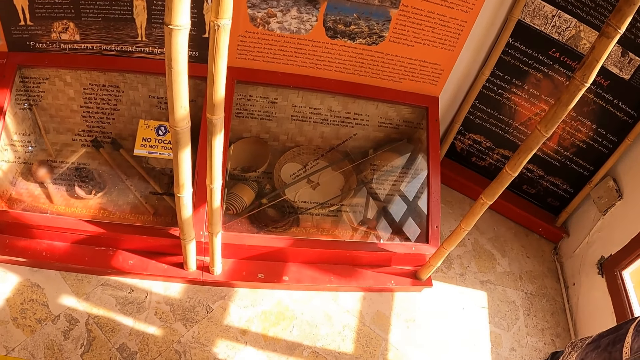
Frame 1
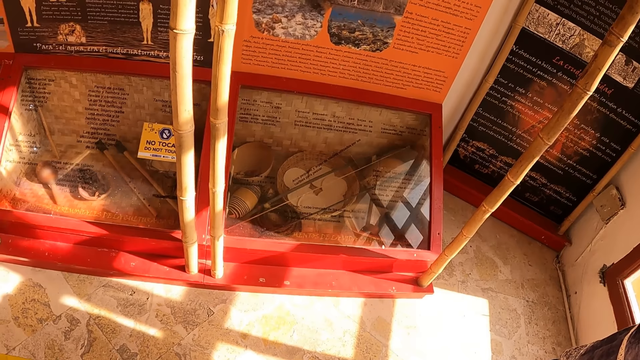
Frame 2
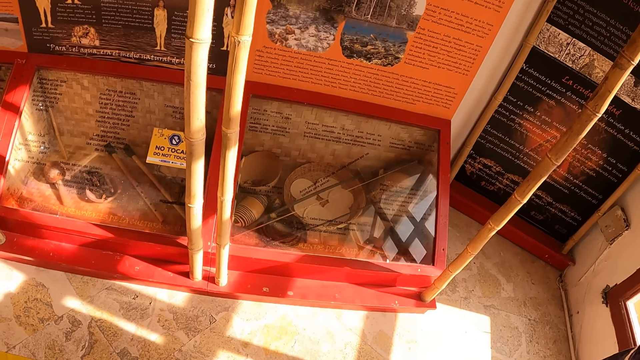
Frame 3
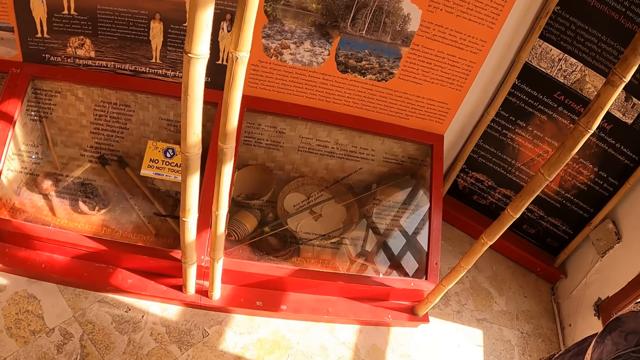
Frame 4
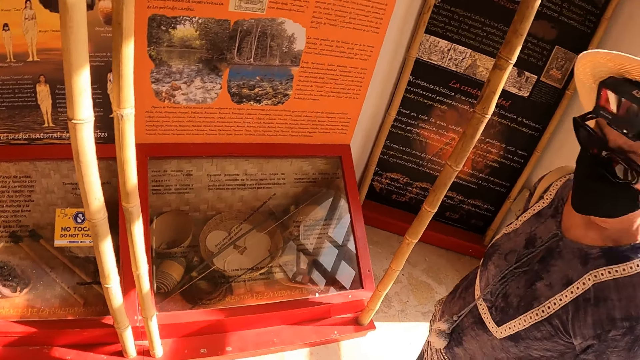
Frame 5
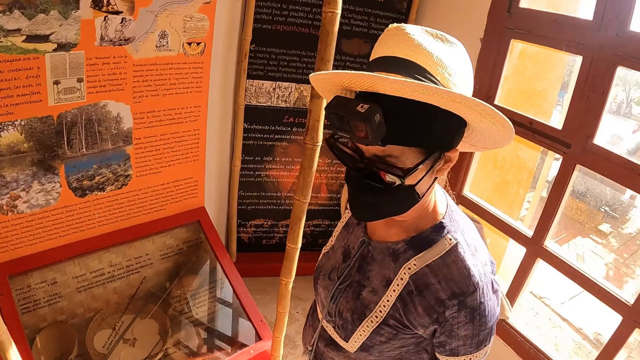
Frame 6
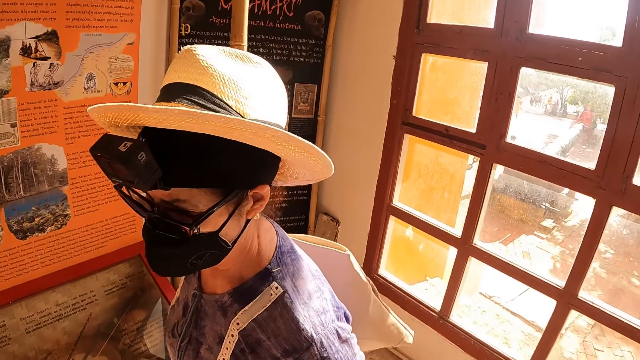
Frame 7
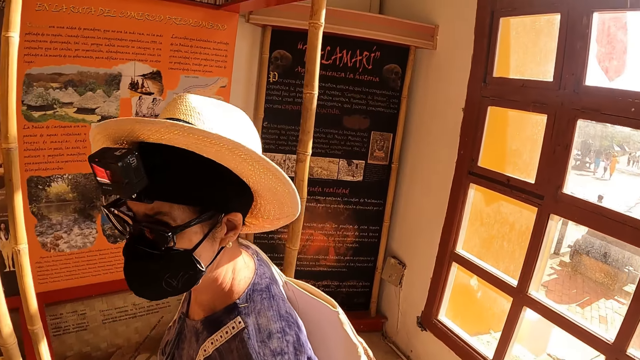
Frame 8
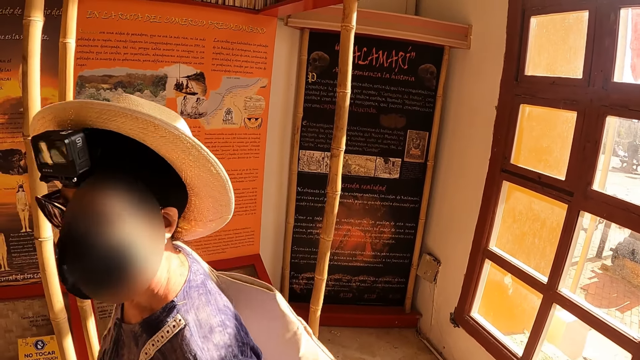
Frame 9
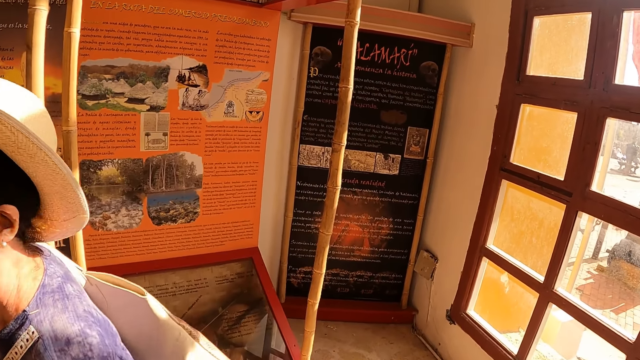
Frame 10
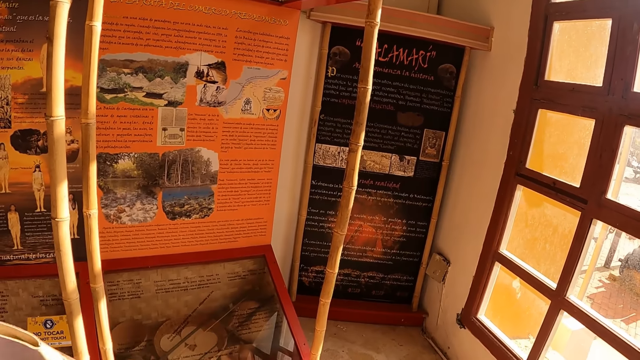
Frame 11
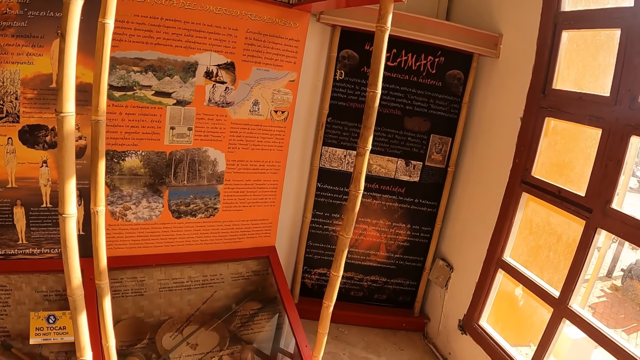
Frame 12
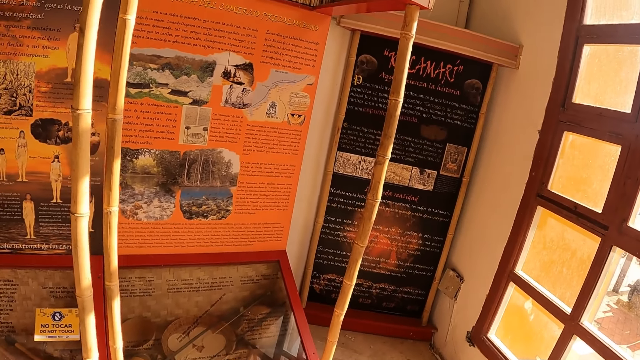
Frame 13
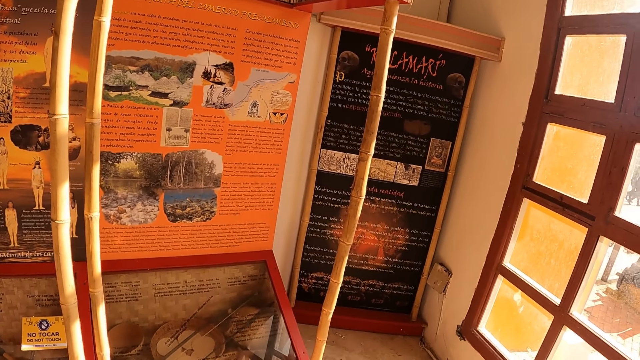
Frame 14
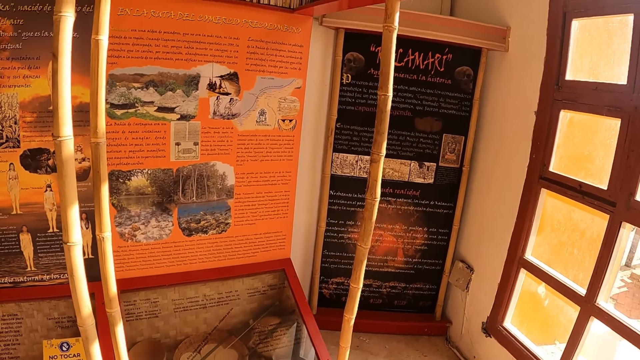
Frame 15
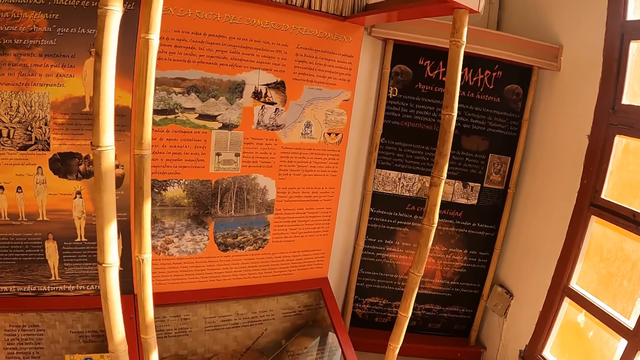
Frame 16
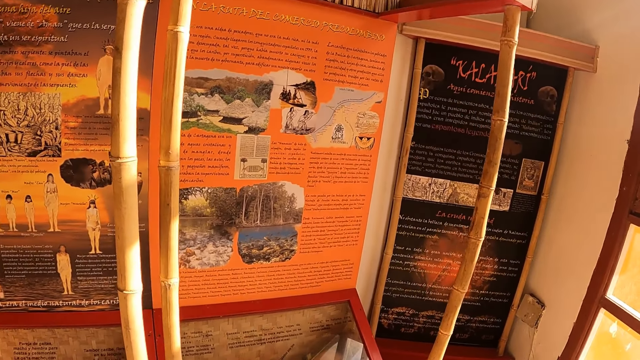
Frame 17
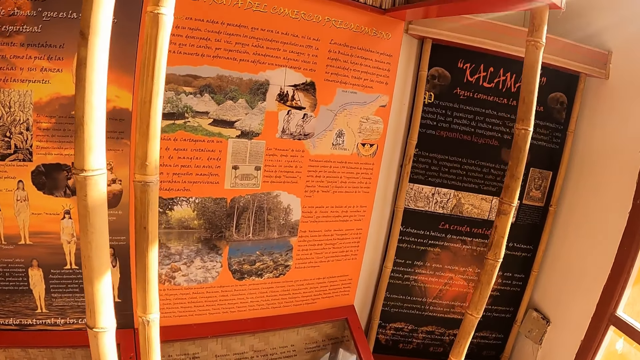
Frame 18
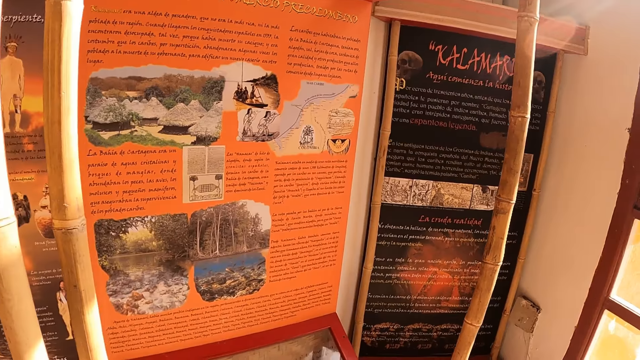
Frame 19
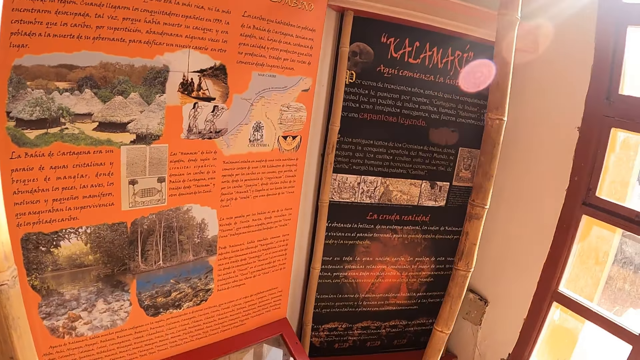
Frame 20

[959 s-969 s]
The camera wearer stares at a person. They stare at the board.

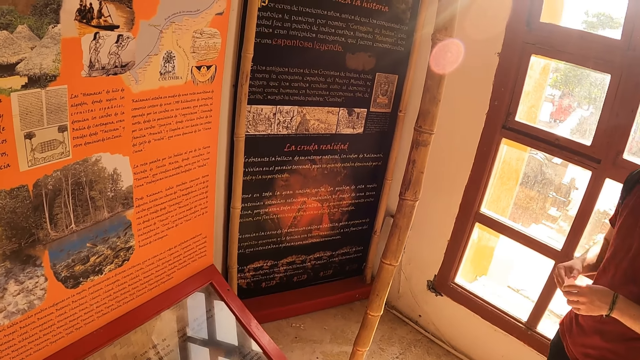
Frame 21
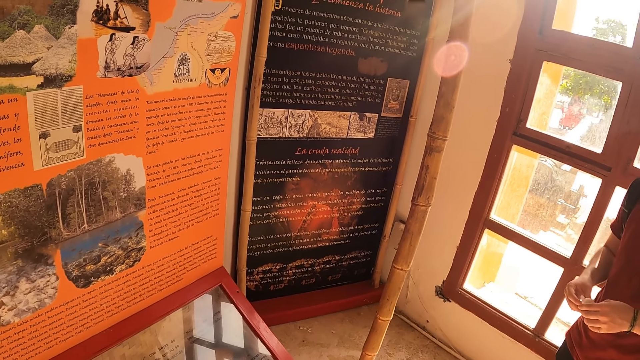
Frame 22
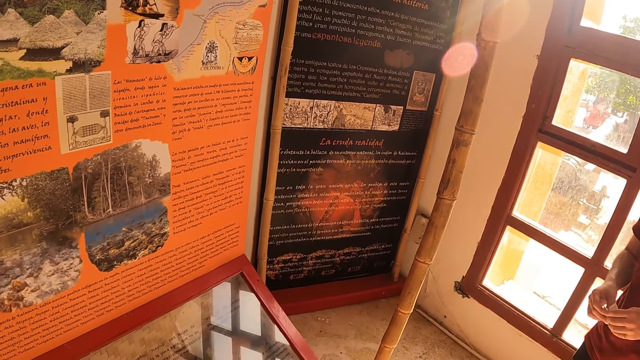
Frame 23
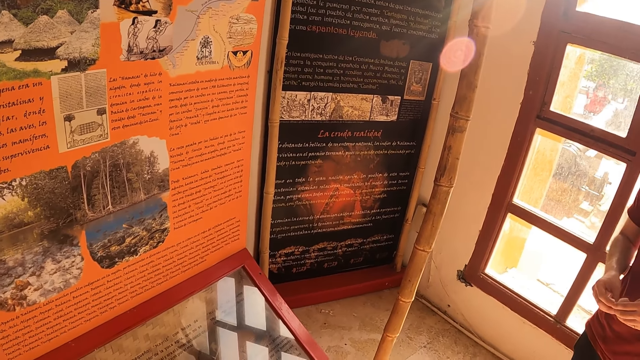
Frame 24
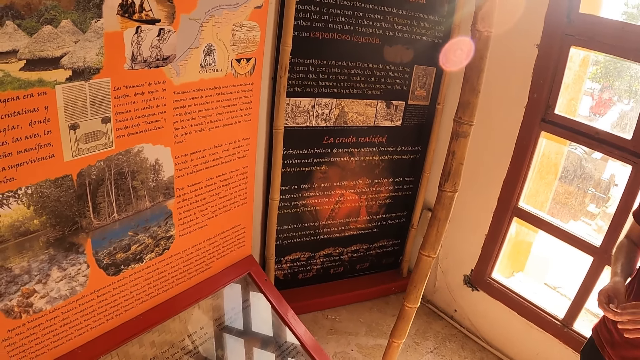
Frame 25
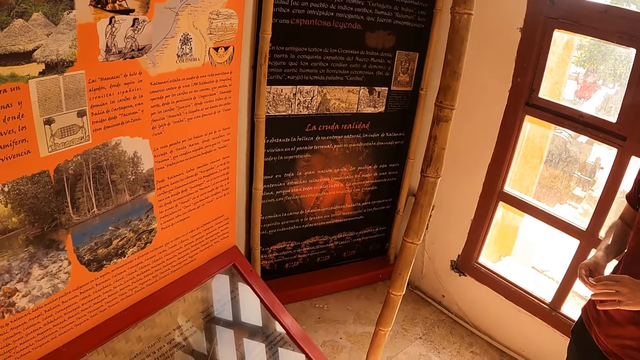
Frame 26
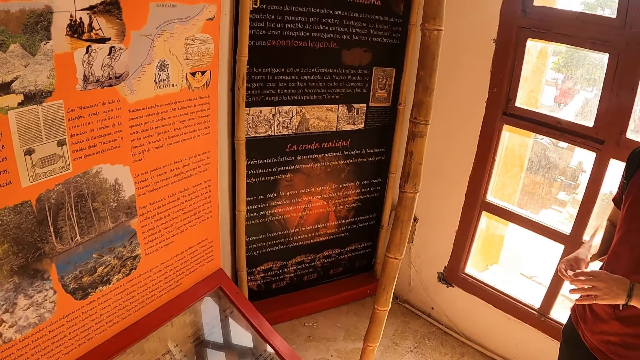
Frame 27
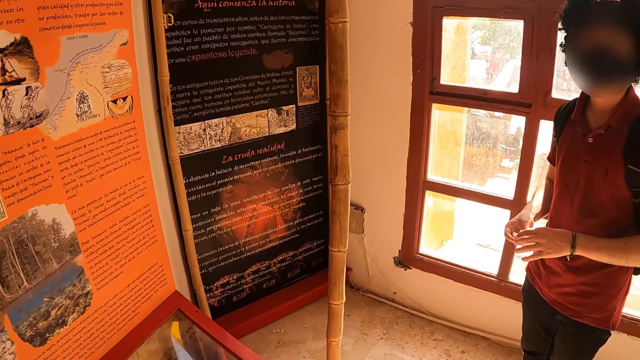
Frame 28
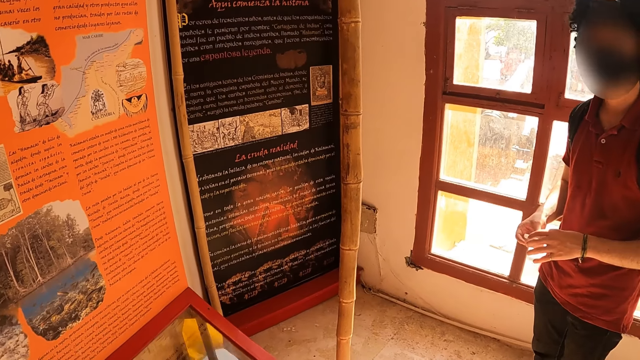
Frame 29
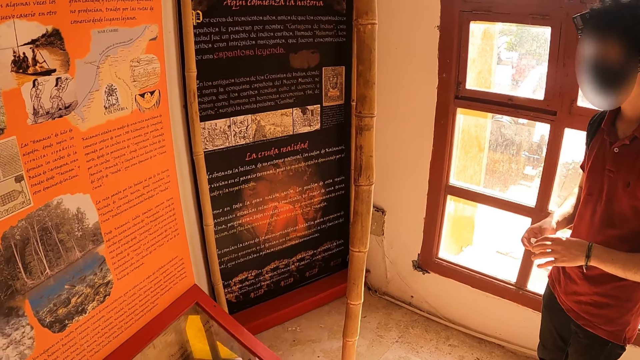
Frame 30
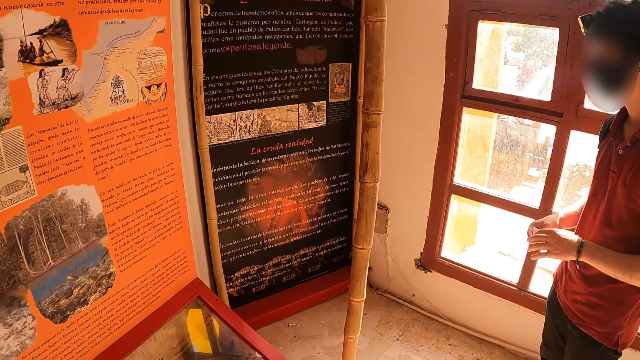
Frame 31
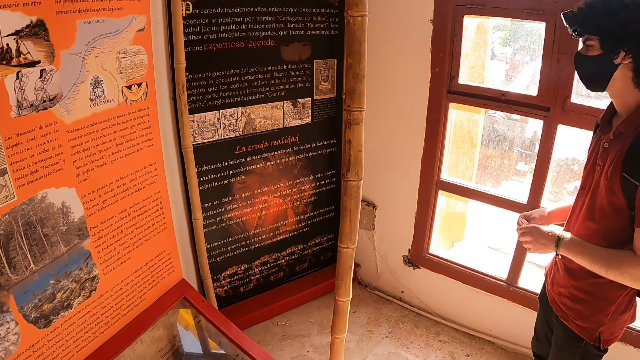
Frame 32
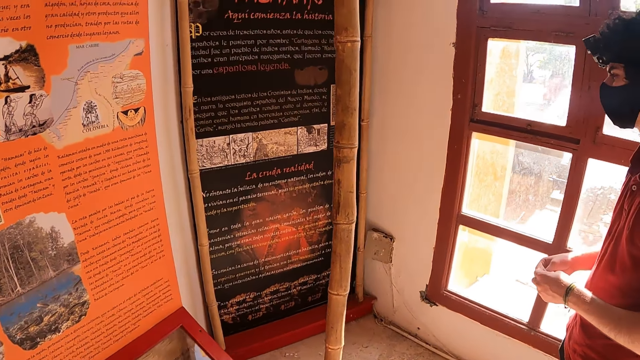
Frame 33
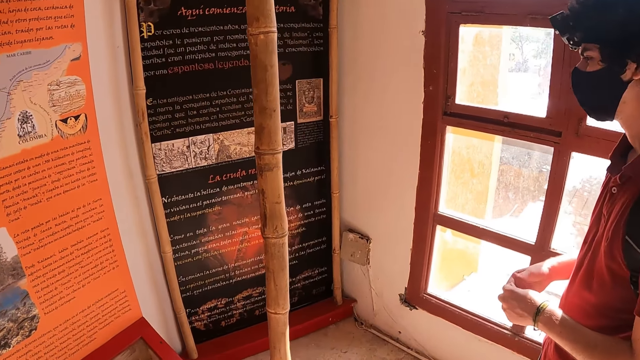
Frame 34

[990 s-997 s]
The camera wearer talks to a man.

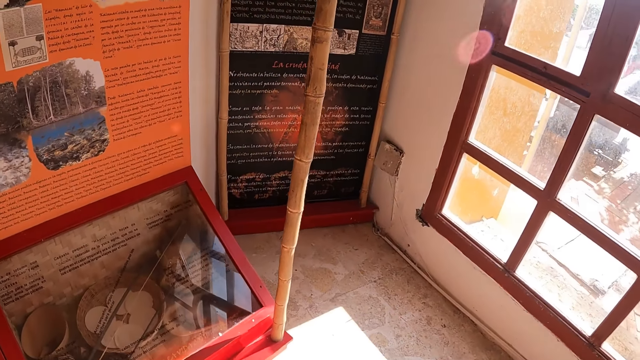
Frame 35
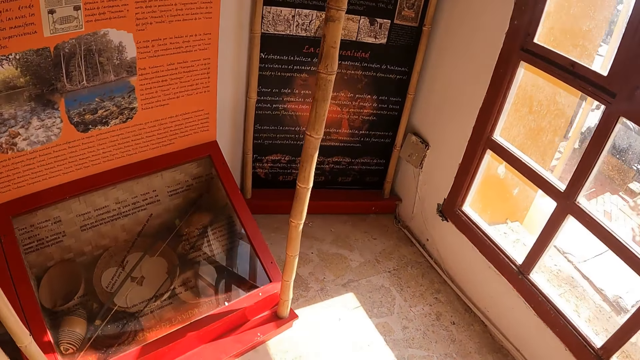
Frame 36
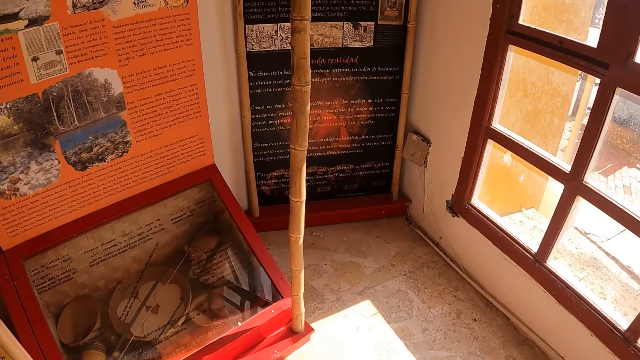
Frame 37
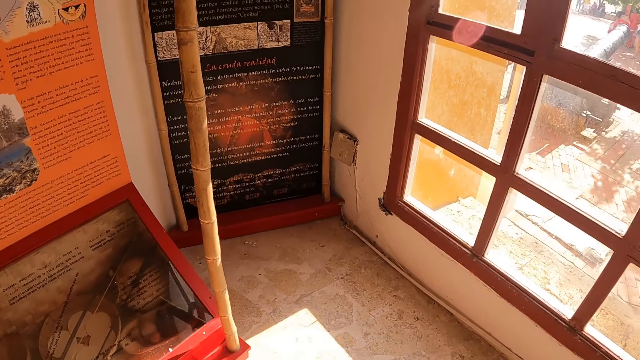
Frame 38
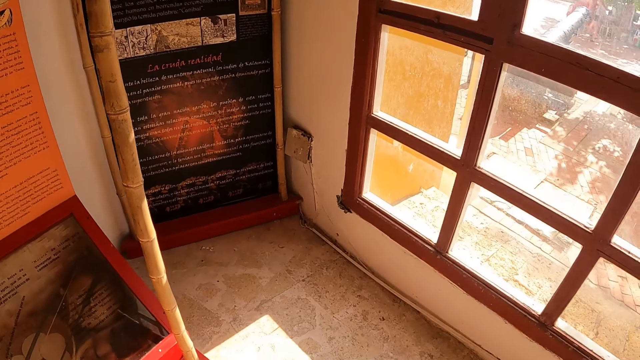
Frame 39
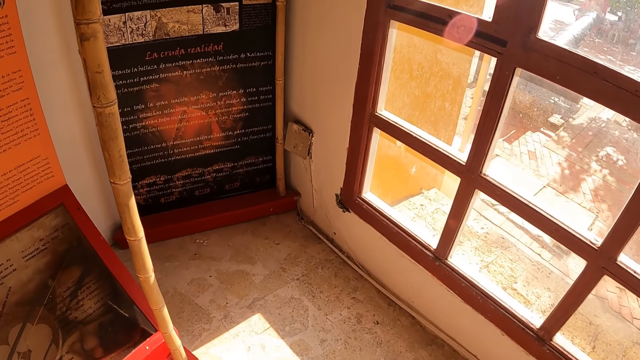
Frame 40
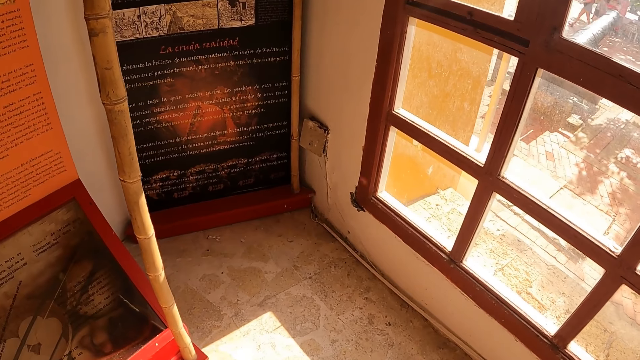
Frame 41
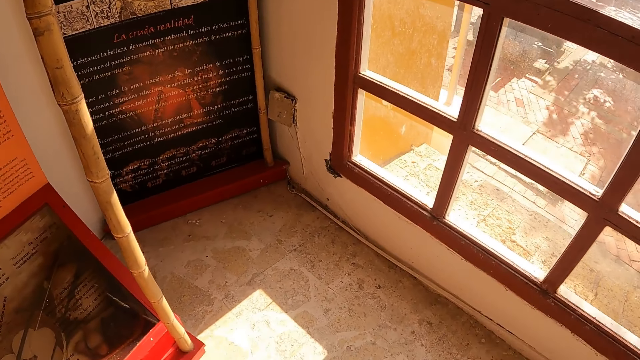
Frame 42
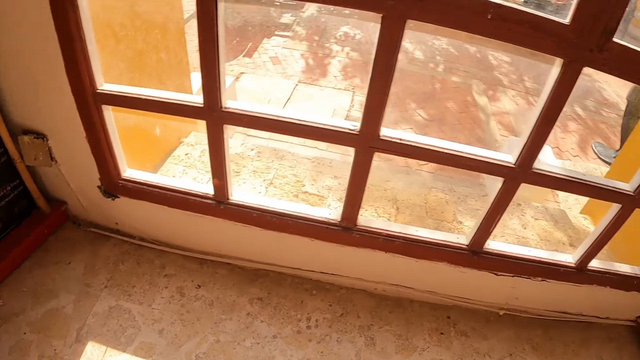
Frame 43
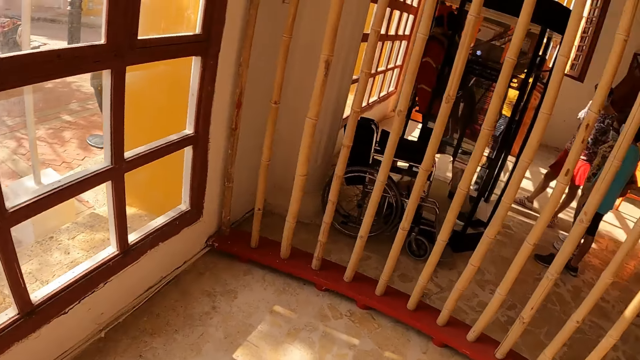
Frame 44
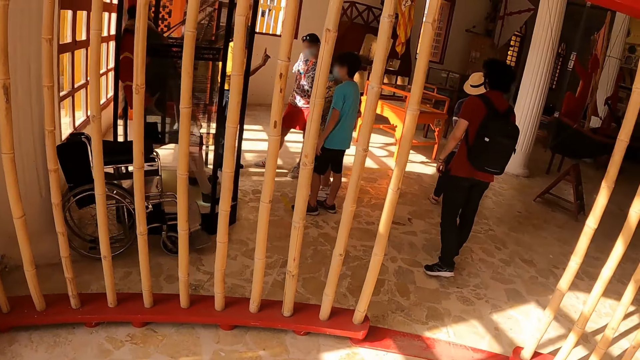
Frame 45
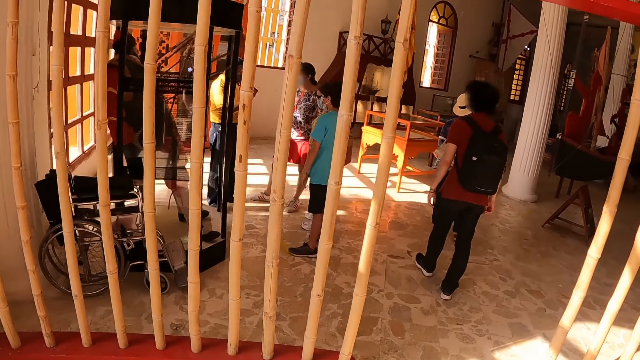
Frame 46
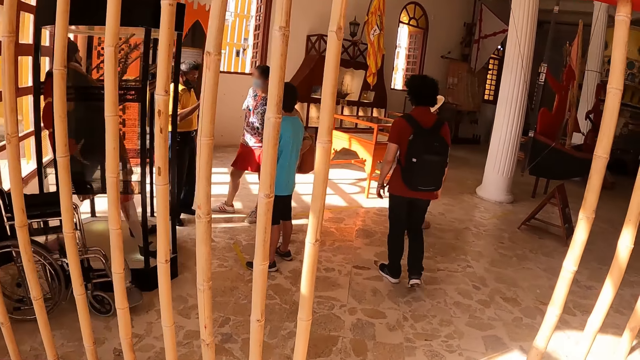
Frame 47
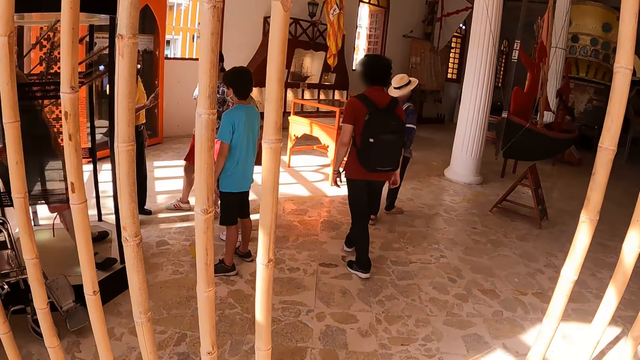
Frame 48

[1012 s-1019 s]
The camera wearer looks around. They walk around.
